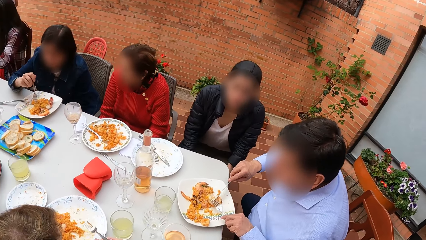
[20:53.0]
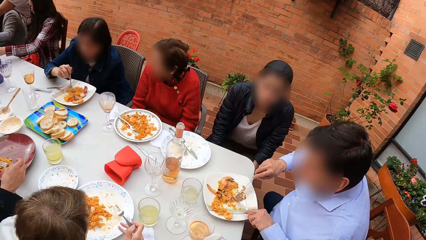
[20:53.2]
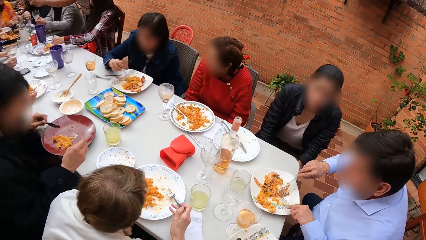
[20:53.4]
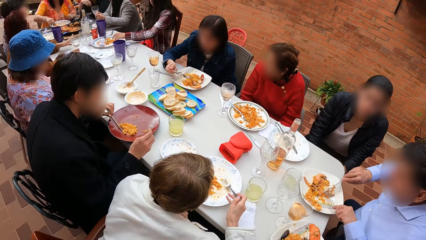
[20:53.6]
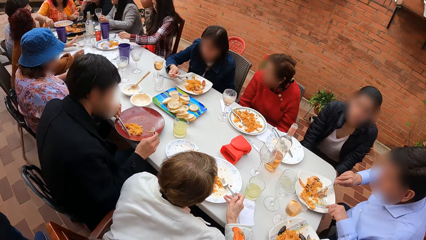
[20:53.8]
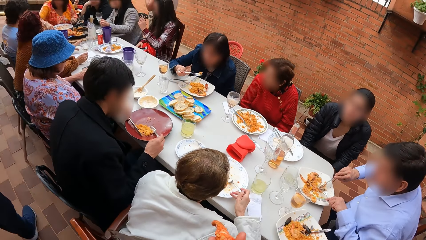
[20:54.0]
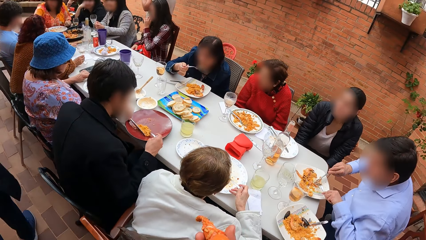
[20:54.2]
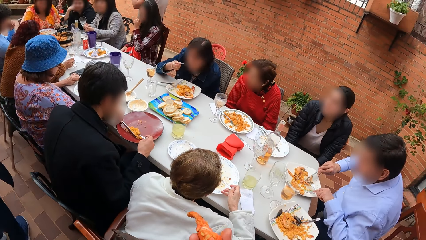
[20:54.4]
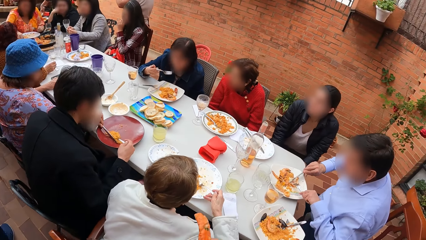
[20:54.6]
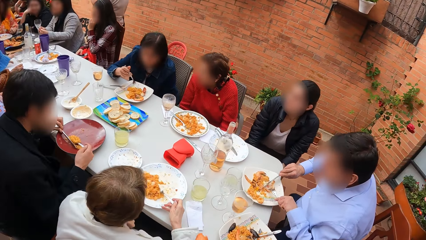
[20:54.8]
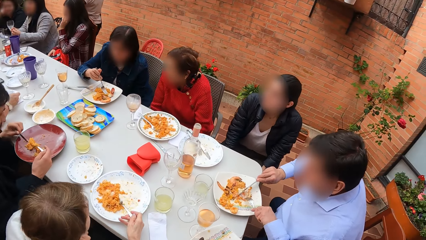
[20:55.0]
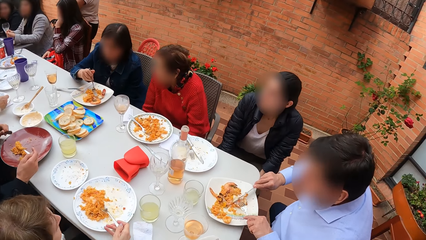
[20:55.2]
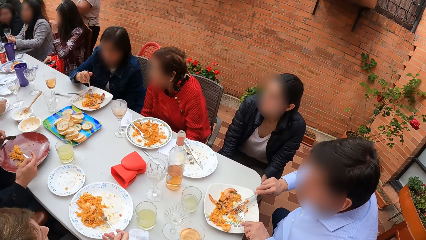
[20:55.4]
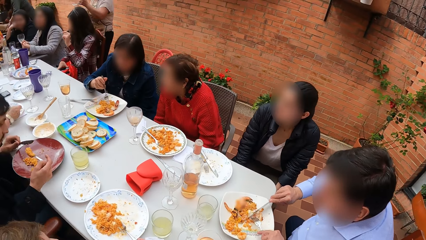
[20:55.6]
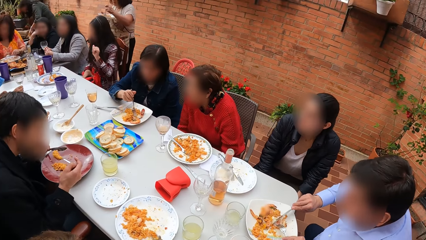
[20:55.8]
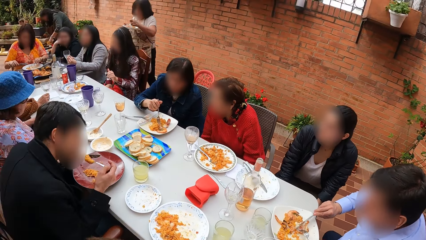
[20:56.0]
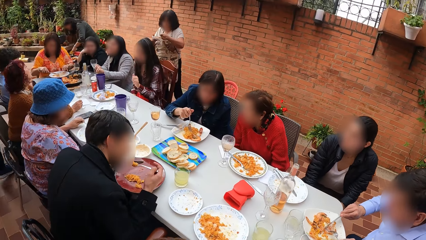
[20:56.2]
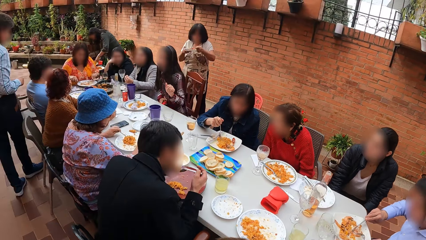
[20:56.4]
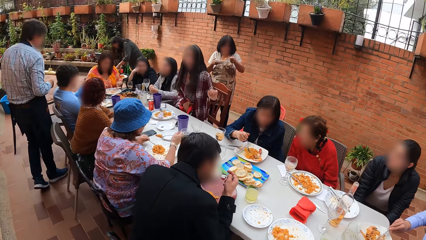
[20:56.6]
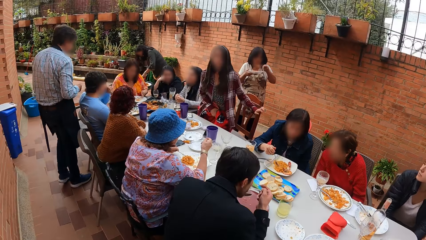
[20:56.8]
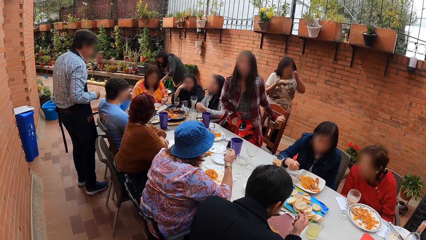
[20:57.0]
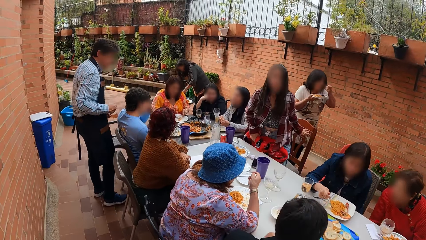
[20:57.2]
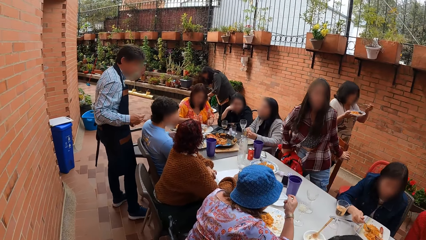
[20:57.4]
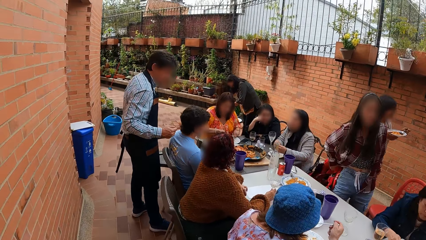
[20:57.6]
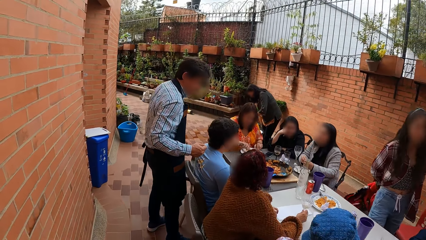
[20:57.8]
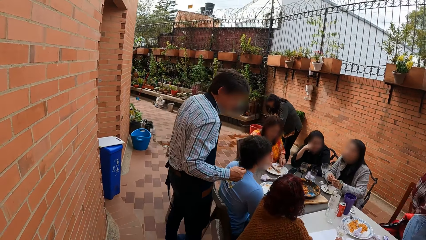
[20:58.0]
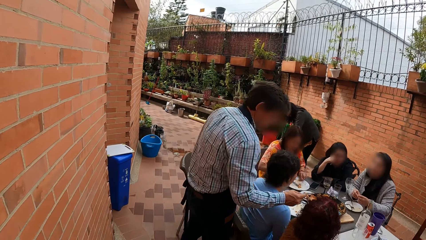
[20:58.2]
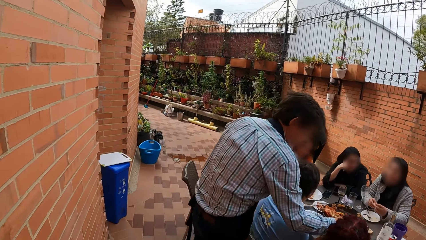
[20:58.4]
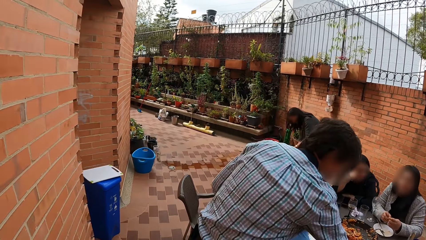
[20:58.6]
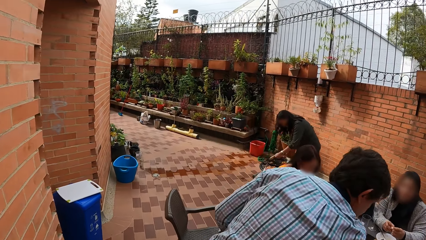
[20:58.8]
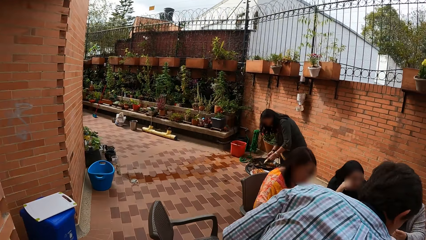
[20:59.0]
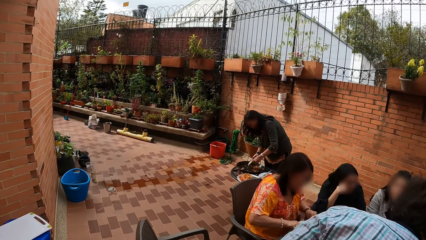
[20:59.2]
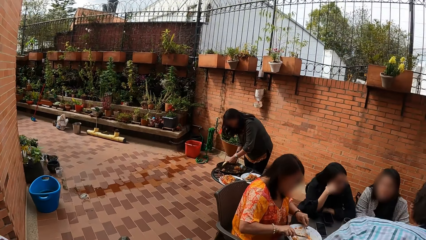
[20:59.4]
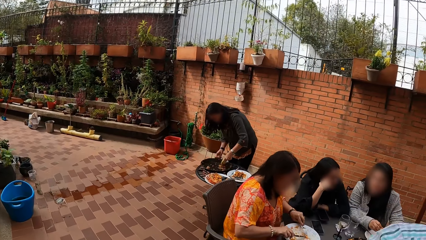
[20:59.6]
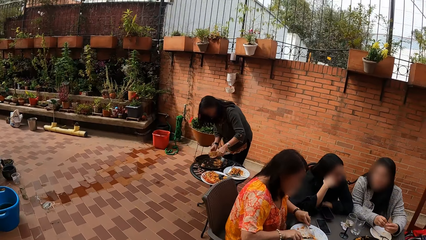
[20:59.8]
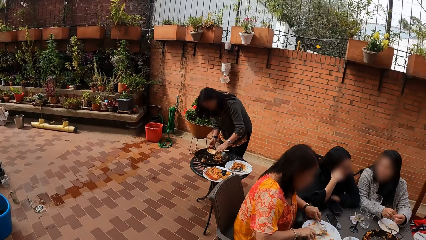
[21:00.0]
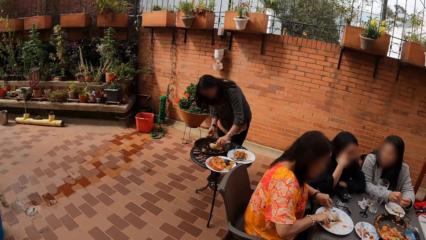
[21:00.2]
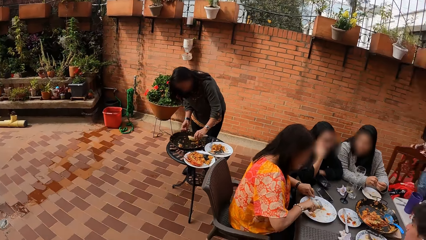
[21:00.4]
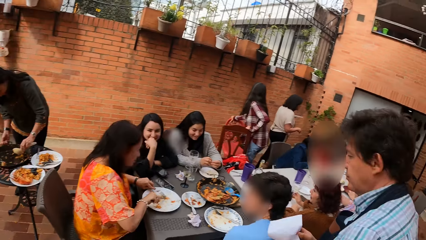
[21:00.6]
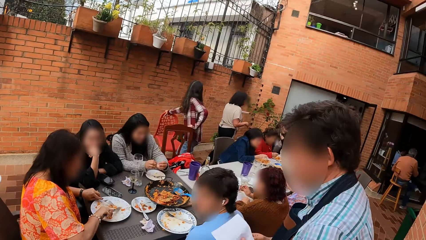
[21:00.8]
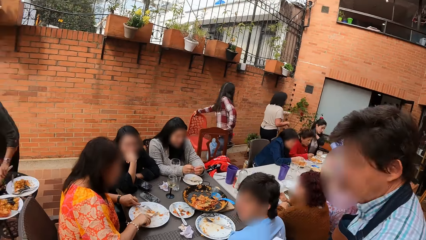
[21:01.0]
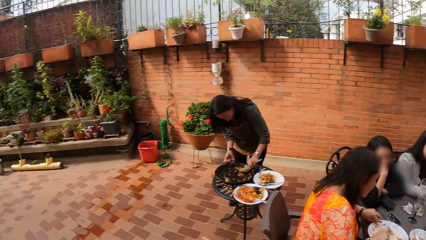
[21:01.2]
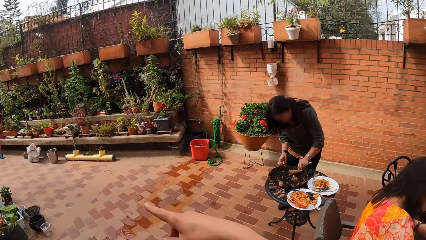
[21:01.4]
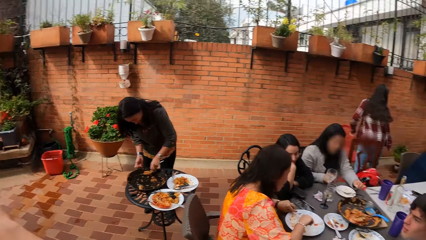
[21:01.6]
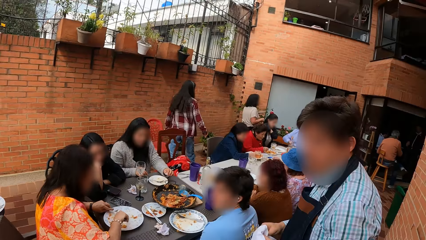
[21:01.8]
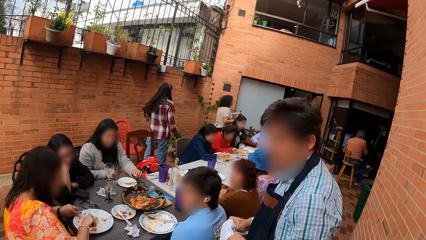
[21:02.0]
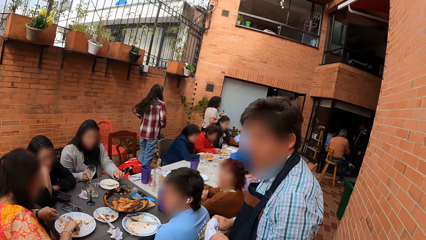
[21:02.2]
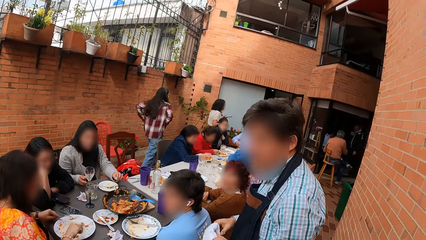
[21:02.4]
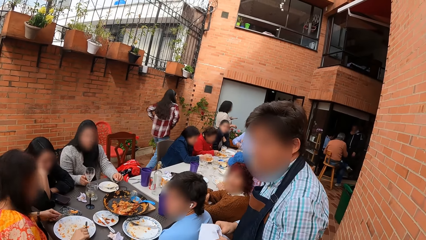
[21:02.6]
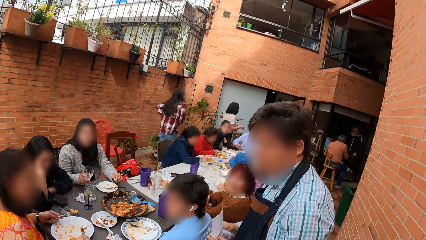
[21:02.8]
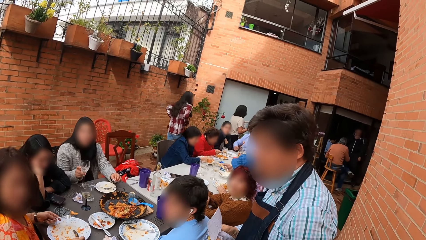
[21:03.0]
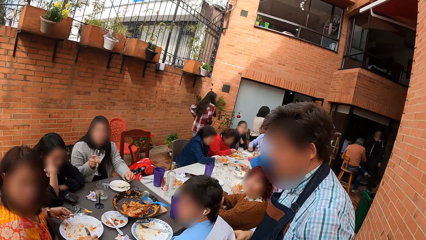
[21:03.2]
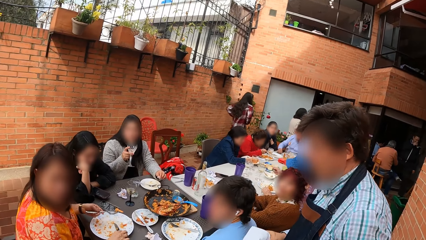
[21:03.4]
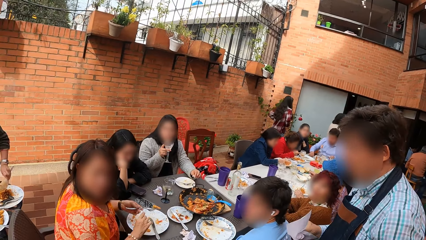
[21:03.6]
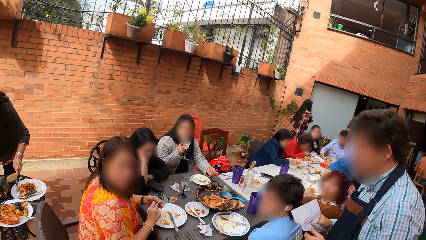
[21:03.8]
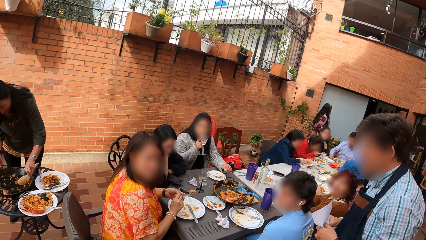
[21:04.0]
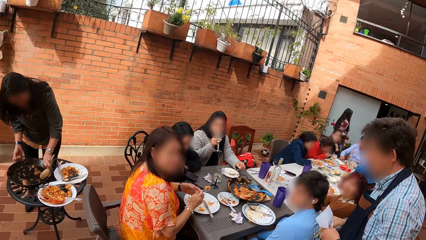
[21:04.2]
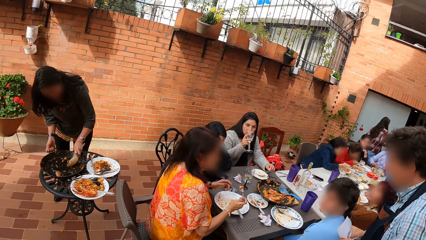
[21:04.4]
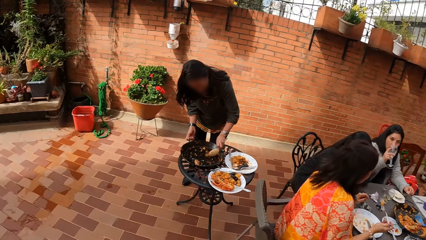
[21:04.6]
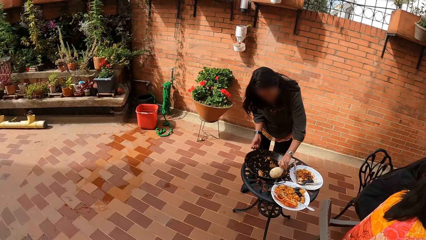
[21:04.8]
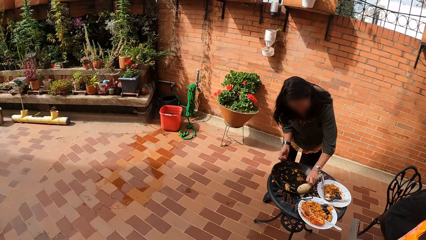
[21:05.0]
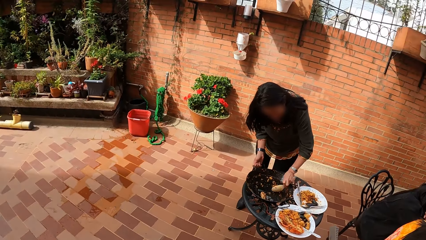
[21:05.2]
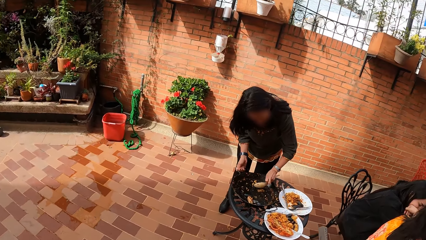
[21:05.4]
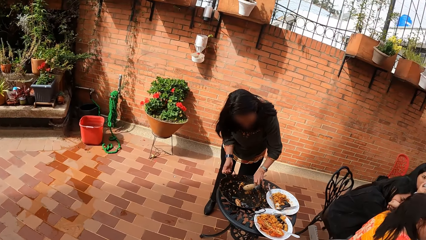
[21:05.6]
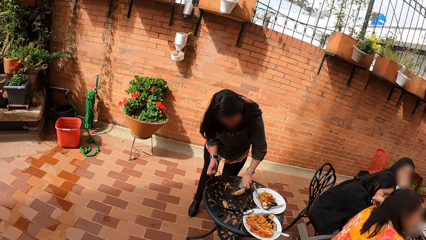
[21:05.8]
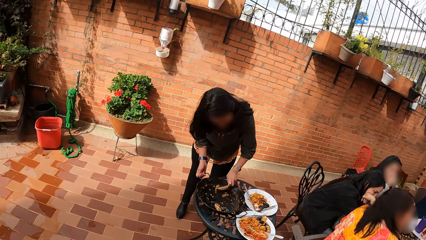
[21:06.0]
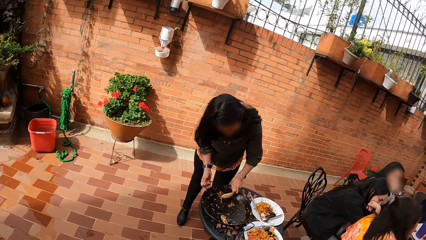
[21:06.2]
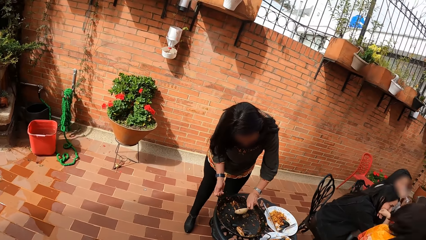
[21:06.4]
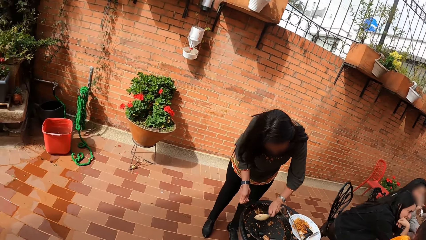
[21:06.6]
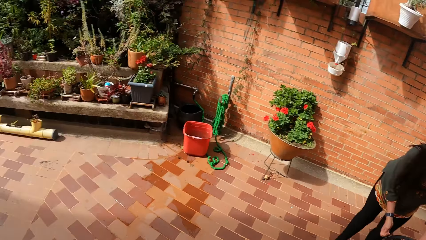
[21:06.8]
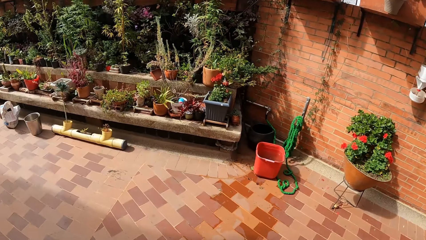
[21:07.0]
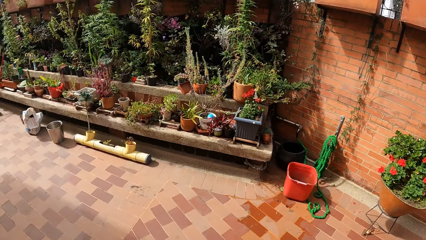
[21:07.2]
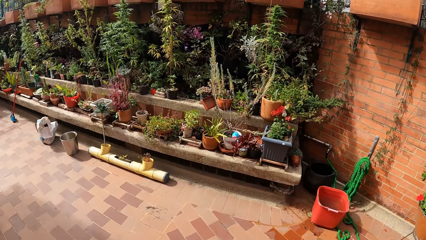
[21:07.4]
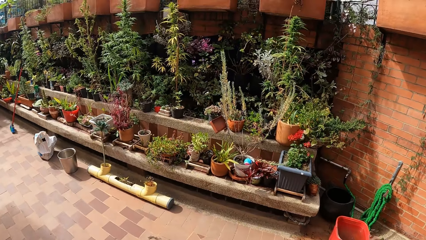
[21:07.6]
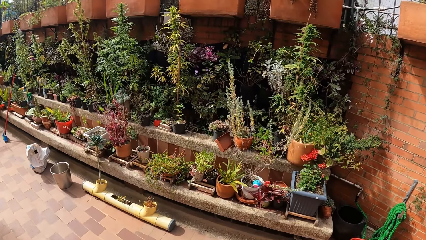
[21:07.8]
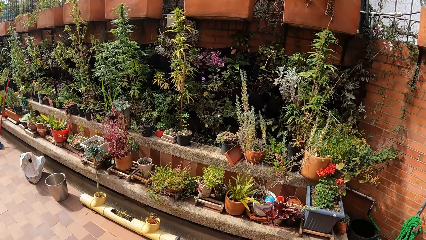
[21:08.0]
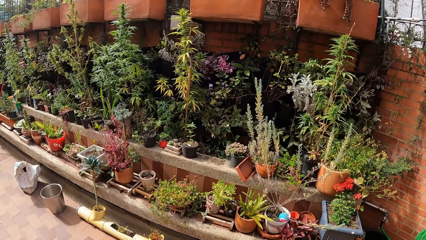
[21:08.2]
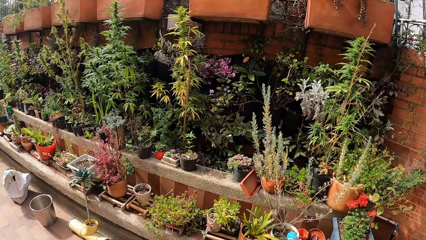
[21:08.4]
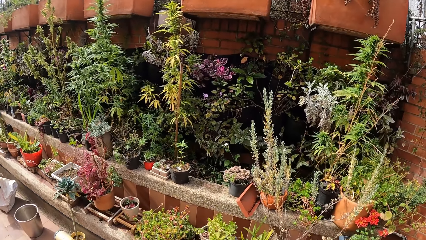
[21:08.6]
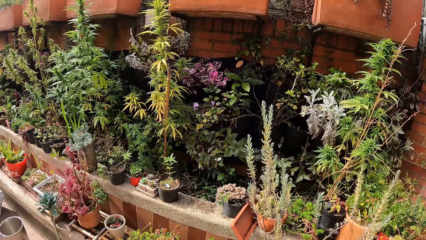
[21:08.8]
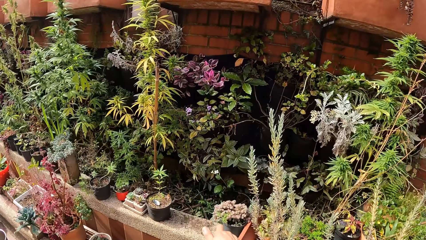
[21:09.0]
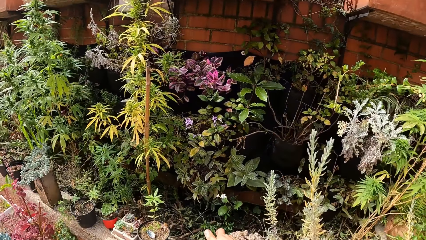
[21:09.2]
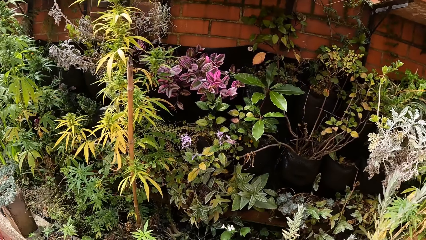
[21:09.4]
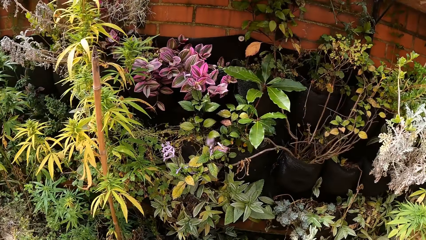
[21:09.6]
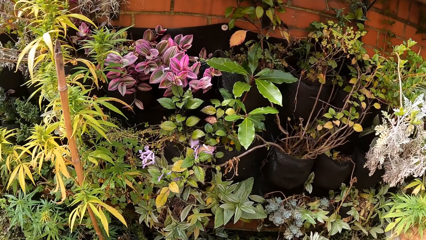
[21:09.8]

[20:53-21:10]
The camera wearer points toward some pots of flowers with his right hand. He converses with a man. He moves toward the pots of flowers.
